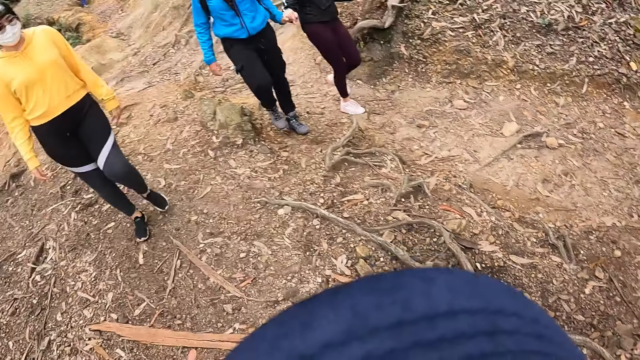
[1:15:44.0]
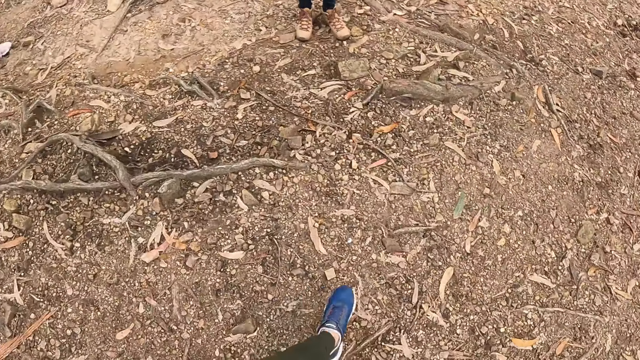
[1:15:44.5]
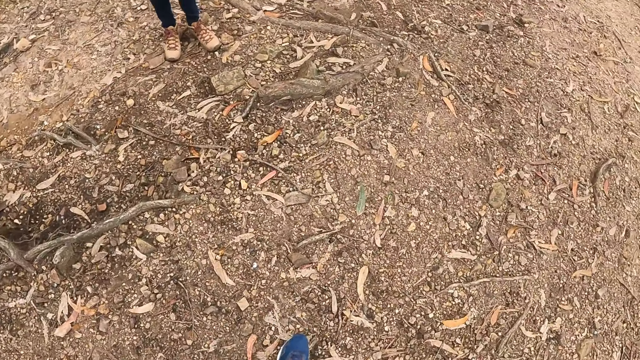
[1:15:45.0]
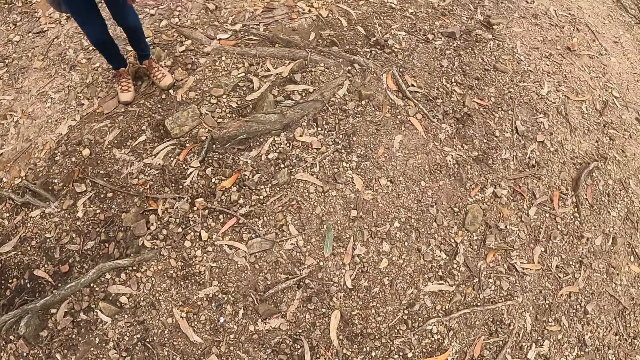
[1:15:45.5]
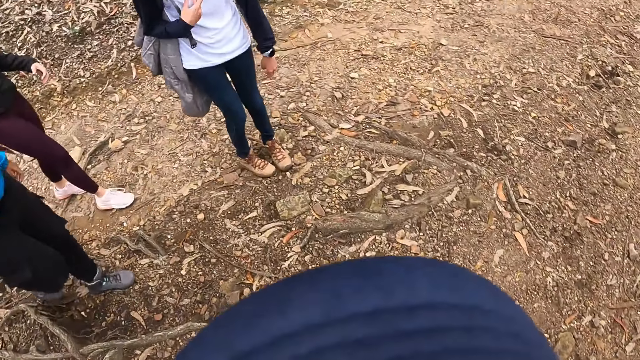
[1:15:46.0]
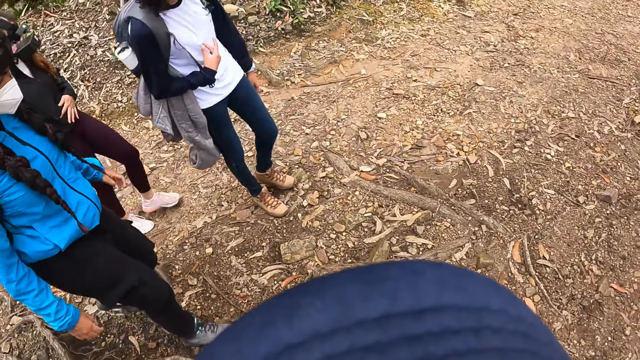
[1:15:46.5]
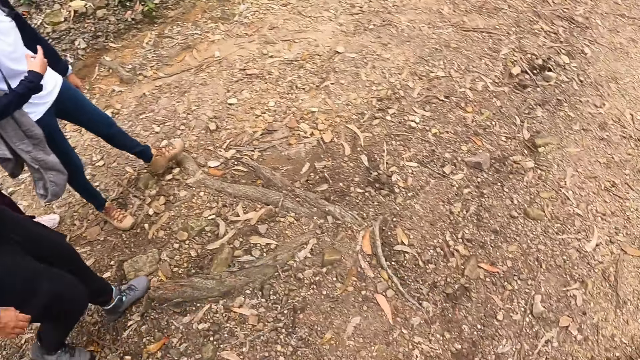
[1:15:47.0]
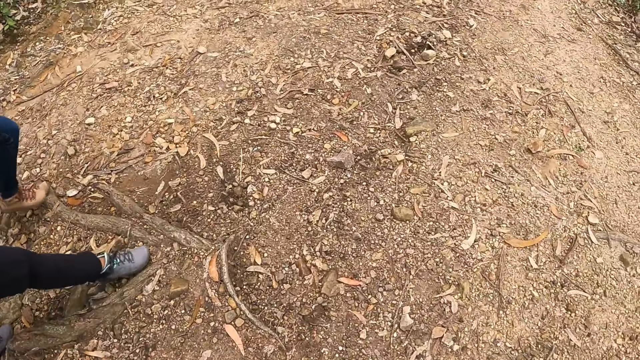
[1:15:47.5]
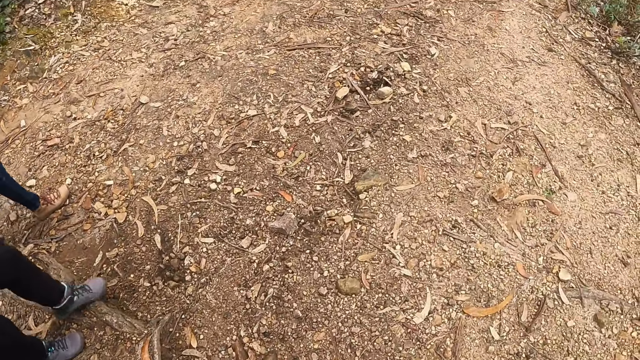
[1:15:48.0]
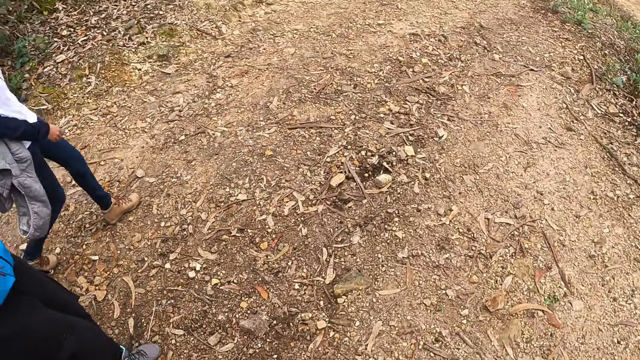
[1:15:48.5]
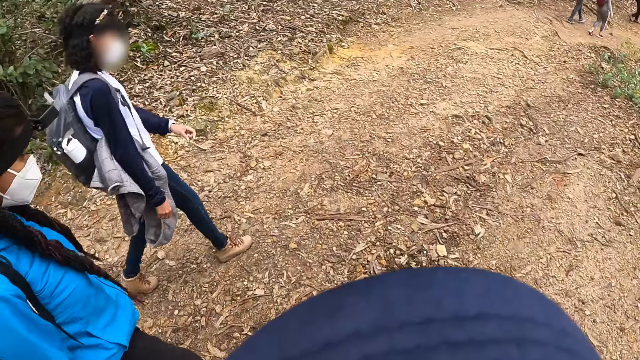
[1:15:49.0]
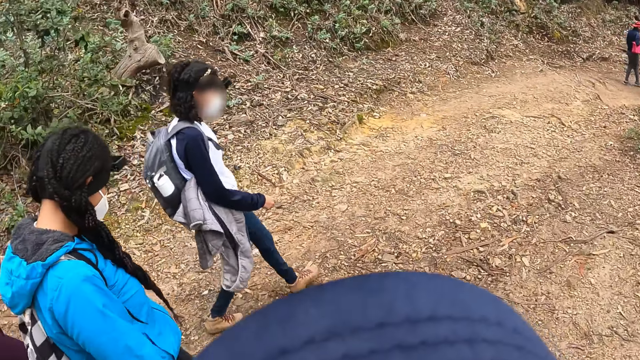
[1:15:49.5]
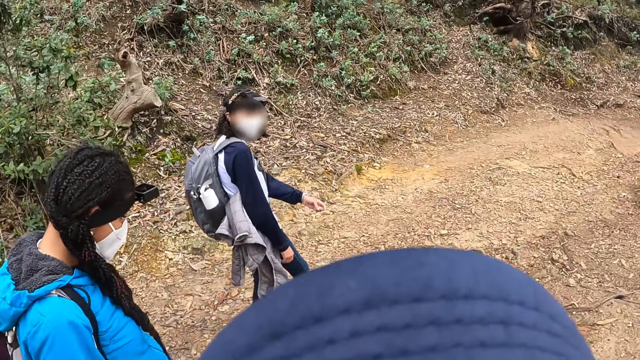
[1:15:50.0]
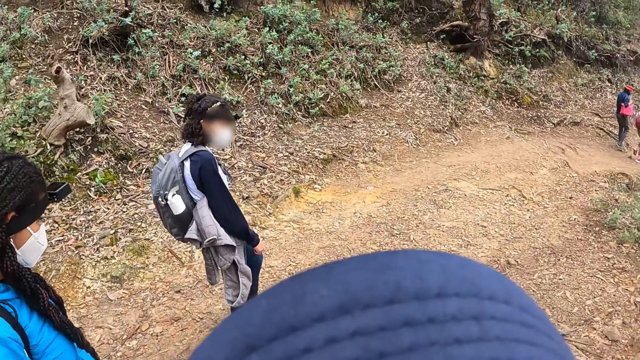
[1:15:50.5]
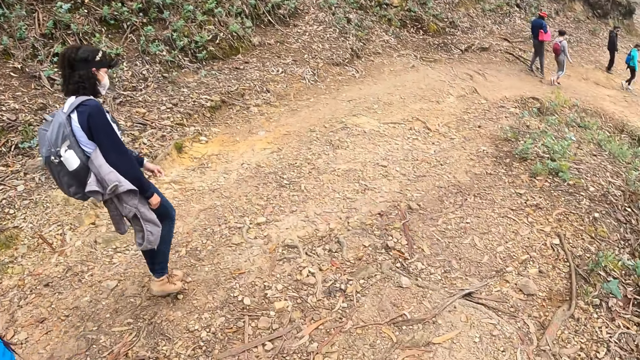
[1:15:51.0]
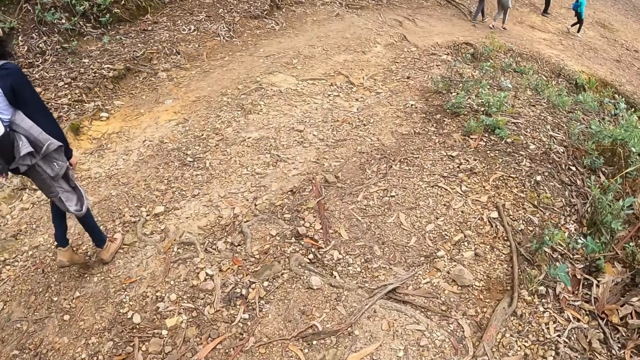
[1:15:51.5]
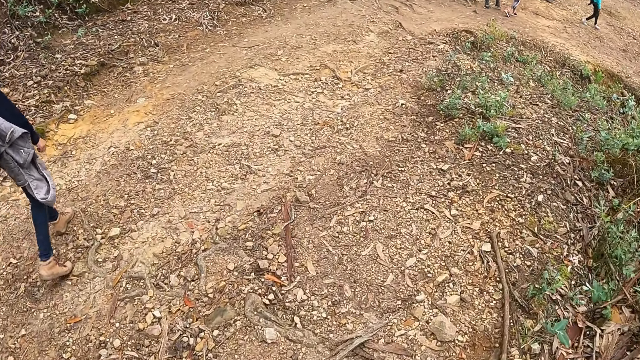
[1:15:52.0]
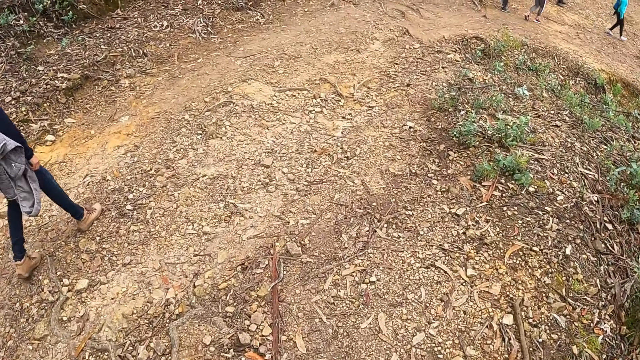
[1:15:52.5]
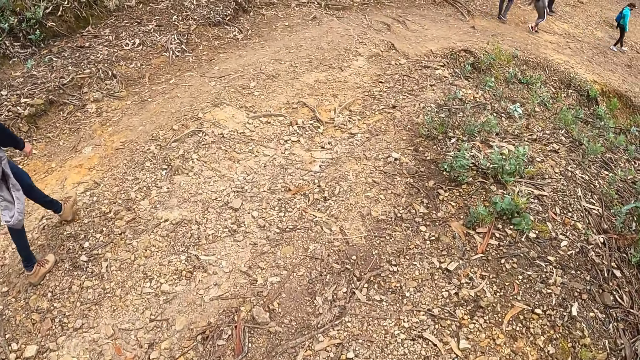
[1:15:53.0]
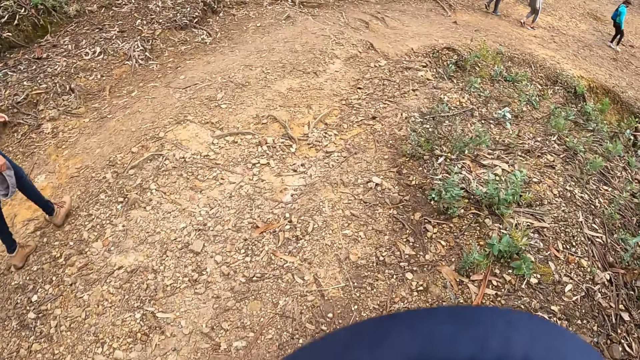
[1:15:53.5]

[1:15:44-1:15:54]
The camera wearer walks around to see nature.

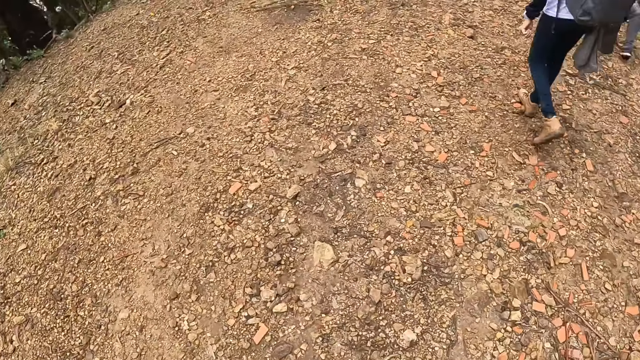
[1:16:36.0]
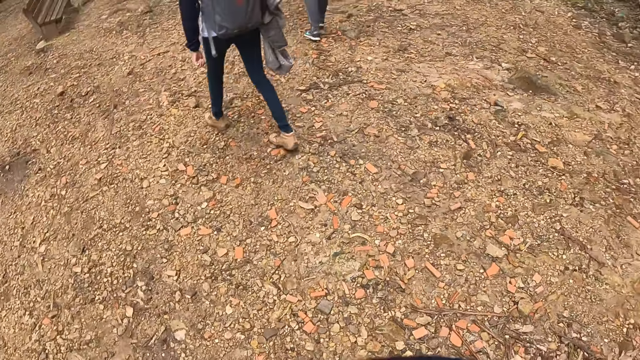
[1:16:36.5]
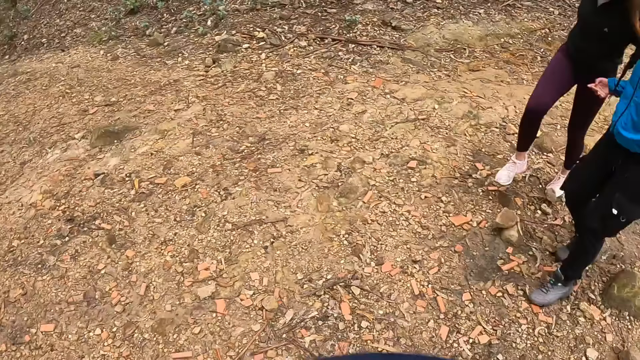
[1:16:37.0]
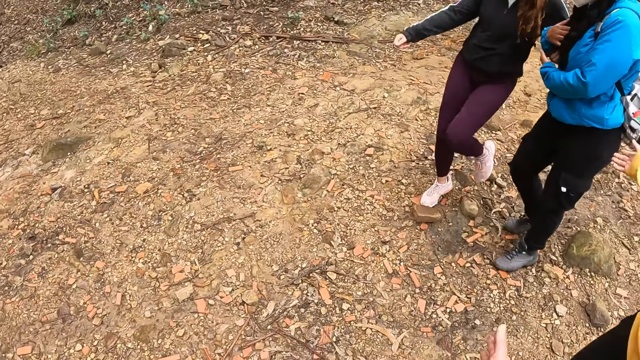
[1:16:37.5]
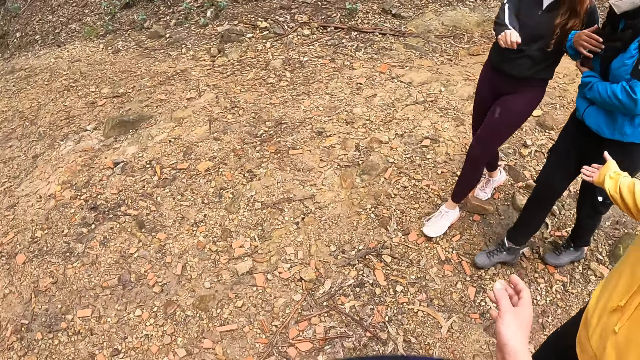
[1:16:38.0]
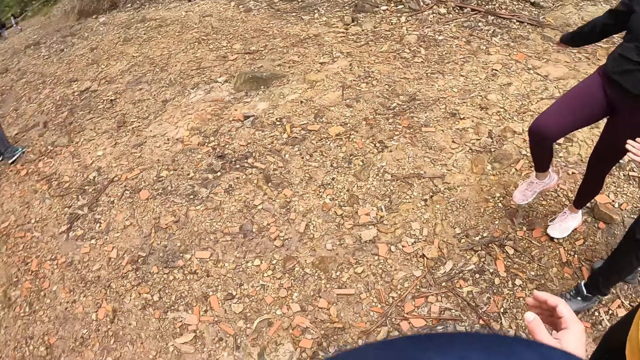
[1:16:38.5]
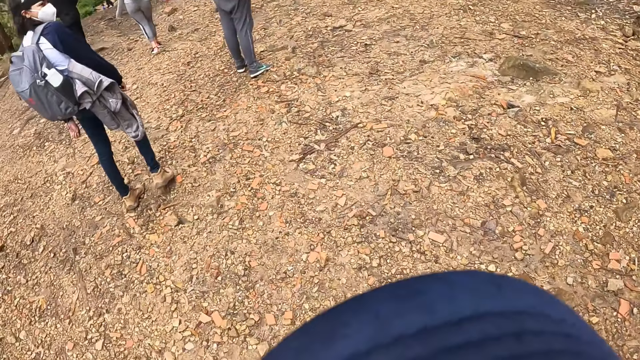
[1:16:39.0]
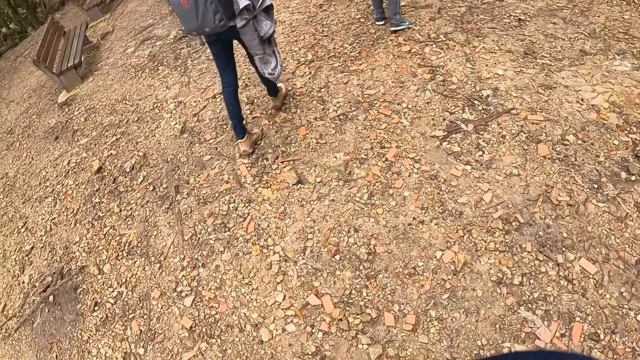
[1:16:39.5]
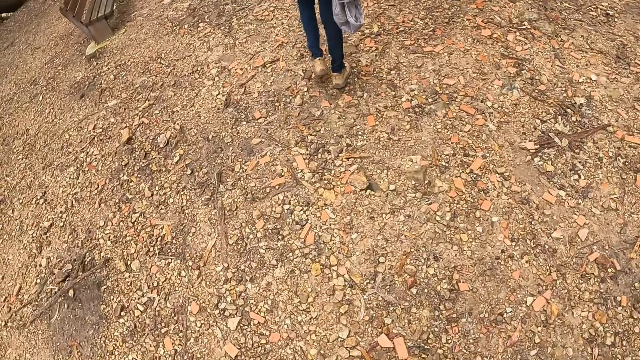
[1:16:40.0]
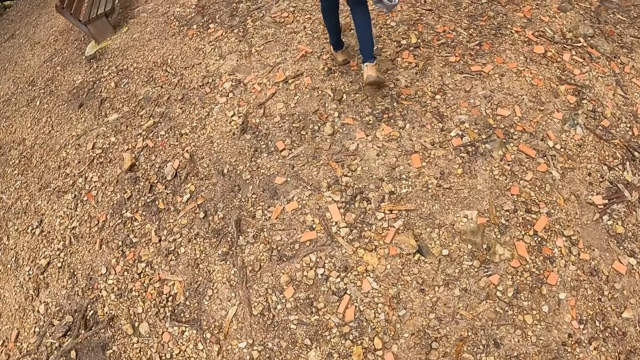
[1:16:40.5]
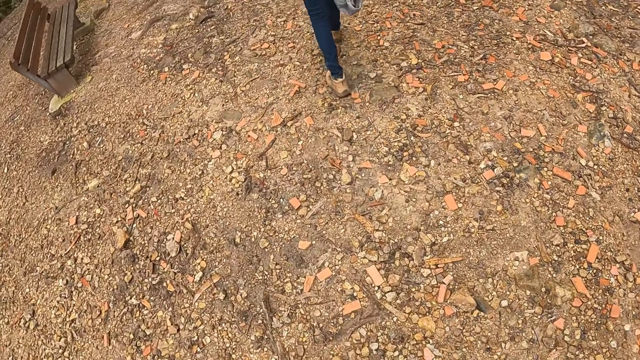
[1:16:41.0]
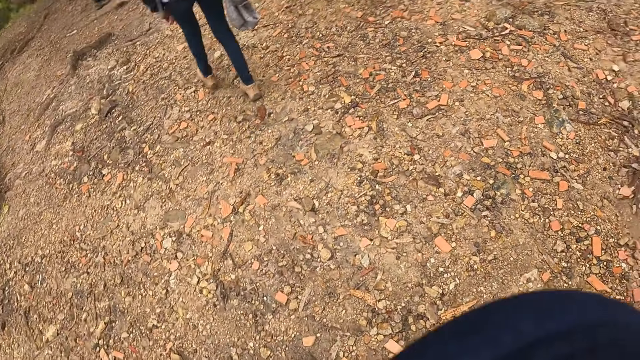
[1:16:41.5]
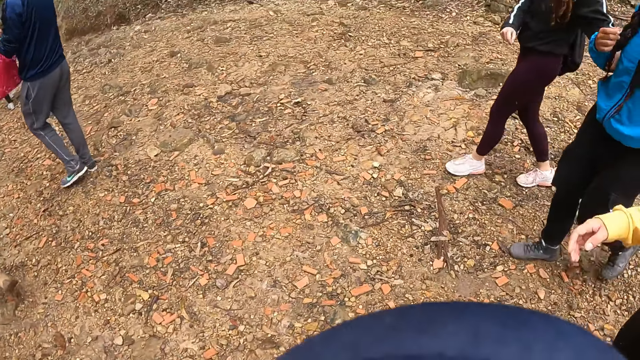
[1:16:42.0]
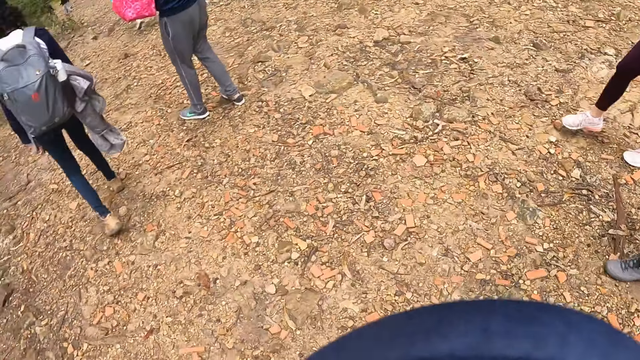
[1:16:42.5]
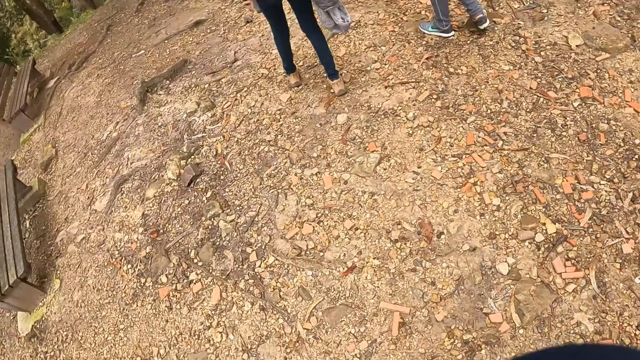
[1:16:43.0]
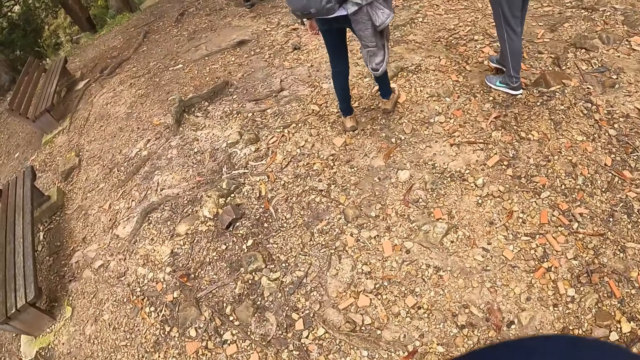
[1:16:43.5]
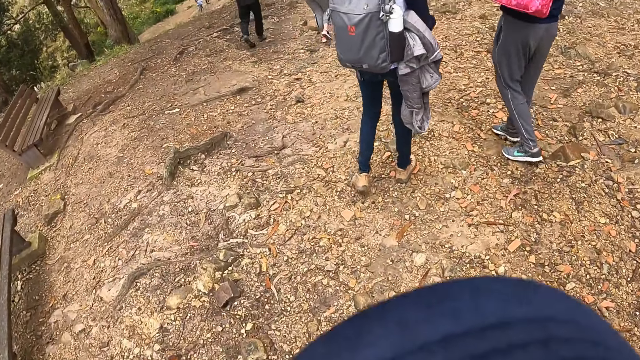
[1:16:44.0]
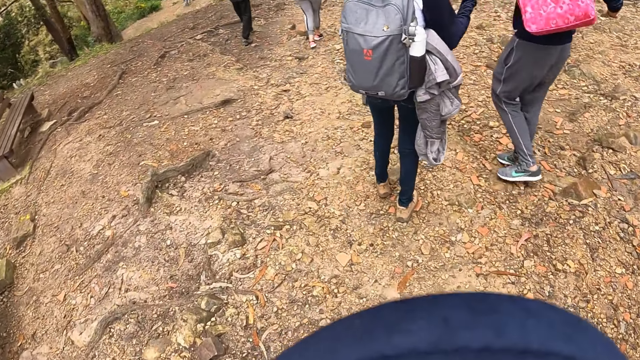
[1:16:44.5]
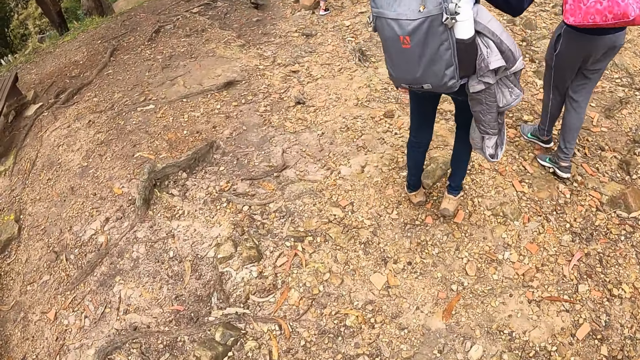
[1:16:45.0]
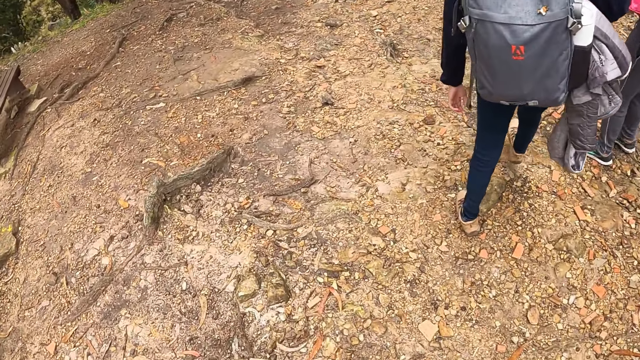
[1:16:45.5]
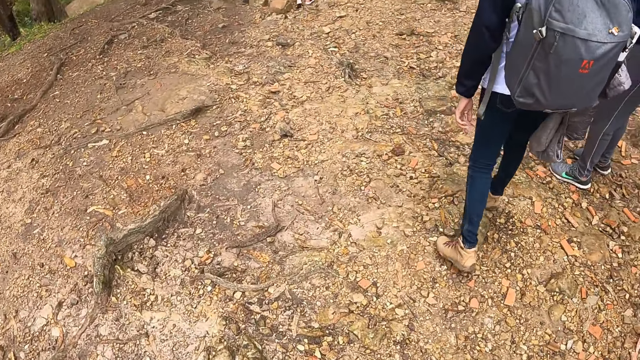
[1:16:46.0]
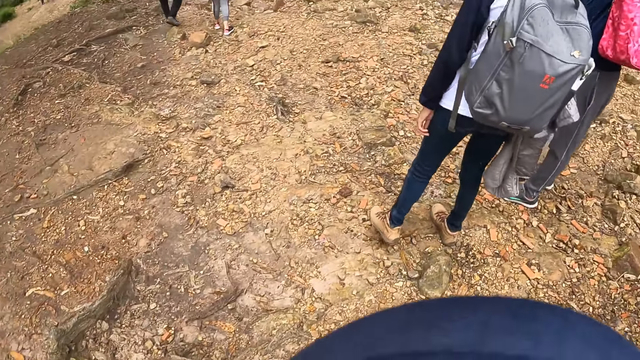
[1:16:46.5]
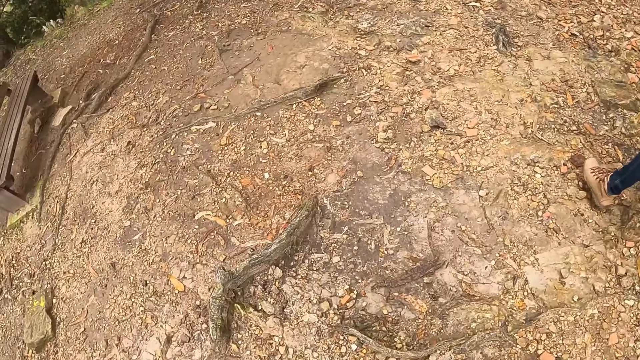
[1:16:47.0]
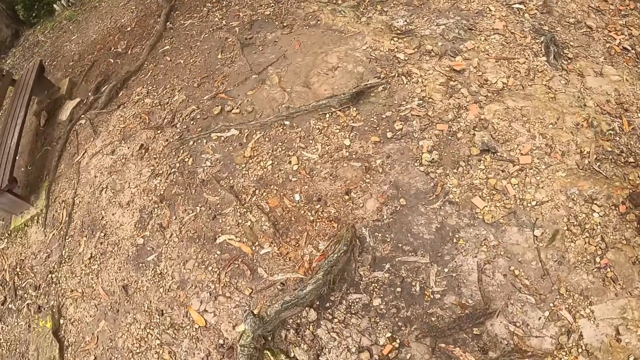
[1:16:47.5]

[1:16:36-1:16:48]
A woman holds another woman with her left hand.
